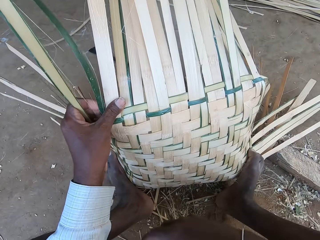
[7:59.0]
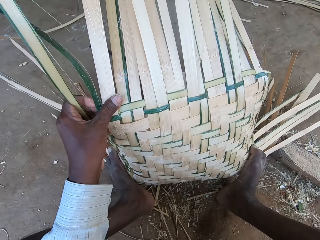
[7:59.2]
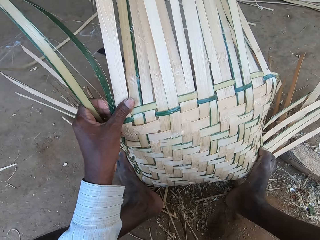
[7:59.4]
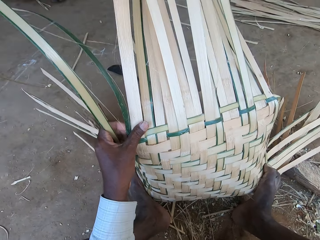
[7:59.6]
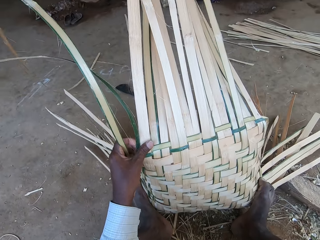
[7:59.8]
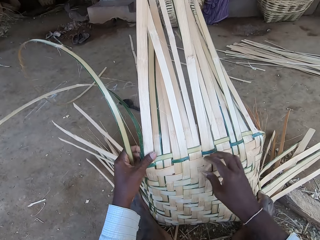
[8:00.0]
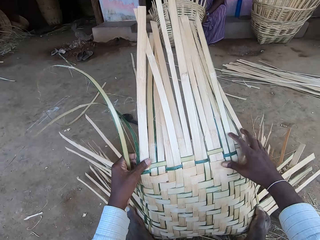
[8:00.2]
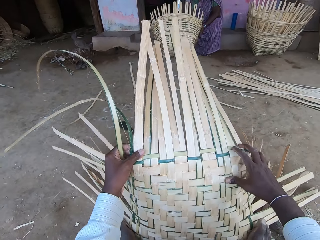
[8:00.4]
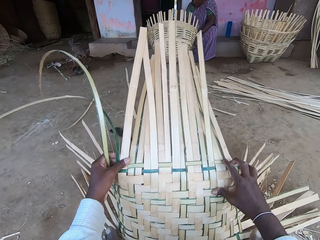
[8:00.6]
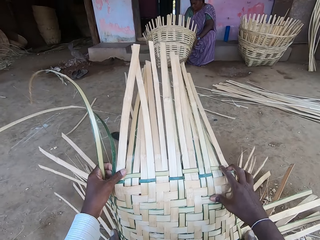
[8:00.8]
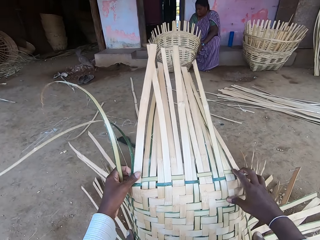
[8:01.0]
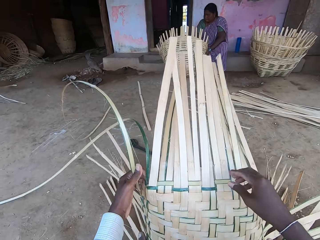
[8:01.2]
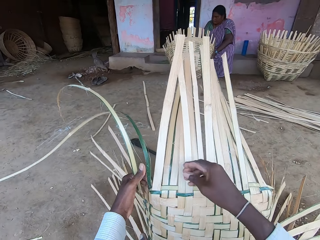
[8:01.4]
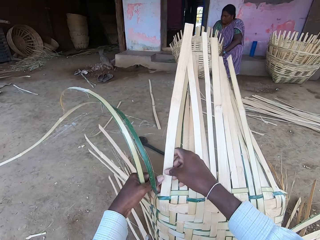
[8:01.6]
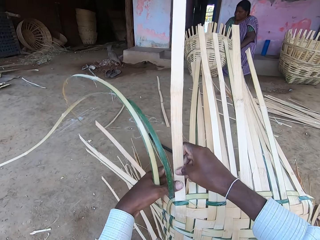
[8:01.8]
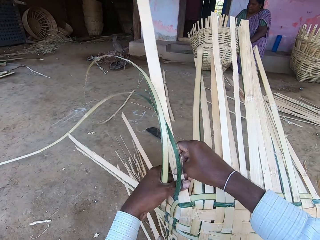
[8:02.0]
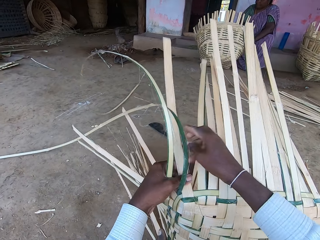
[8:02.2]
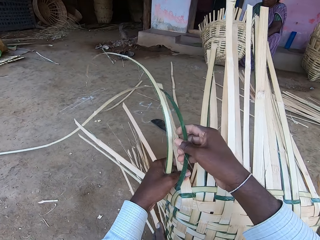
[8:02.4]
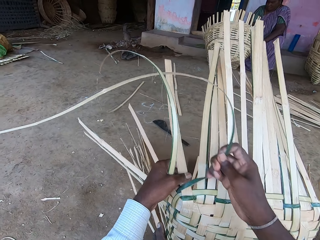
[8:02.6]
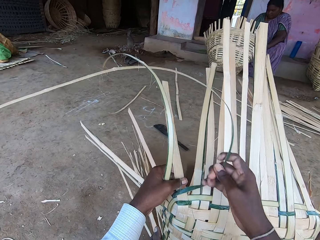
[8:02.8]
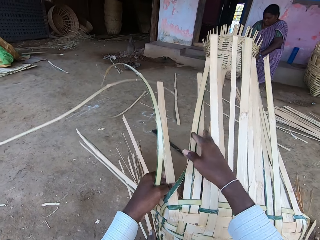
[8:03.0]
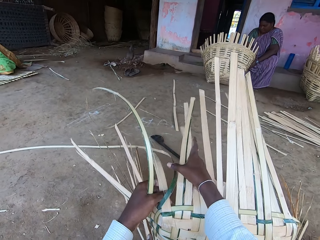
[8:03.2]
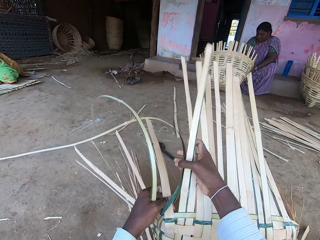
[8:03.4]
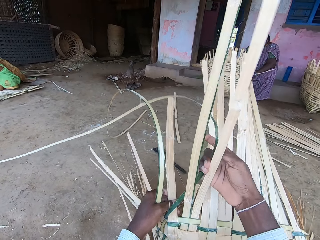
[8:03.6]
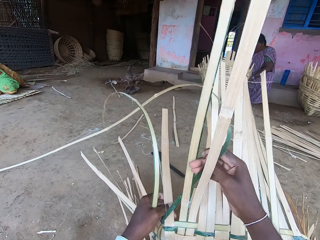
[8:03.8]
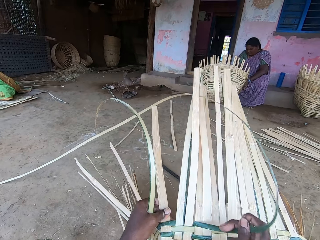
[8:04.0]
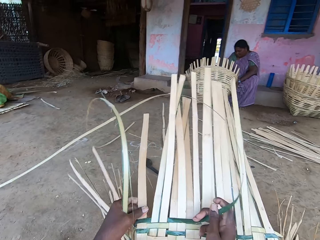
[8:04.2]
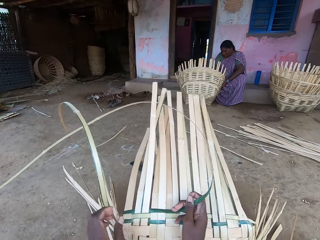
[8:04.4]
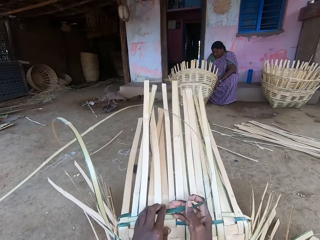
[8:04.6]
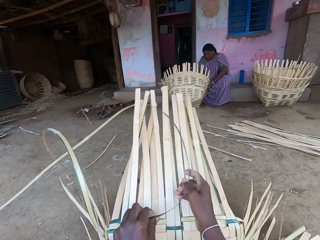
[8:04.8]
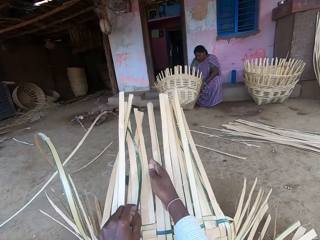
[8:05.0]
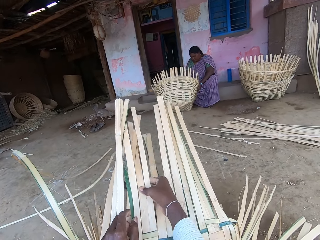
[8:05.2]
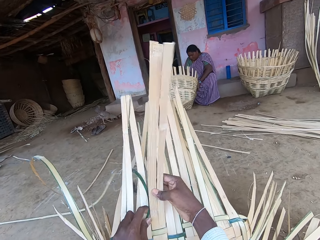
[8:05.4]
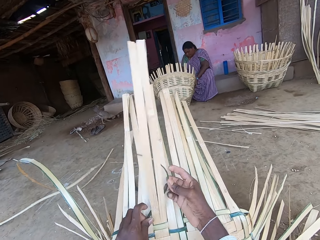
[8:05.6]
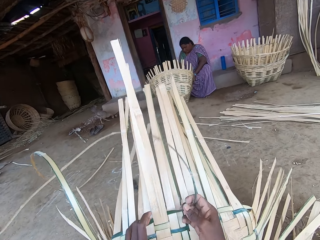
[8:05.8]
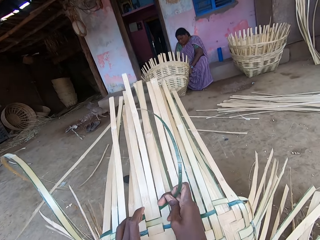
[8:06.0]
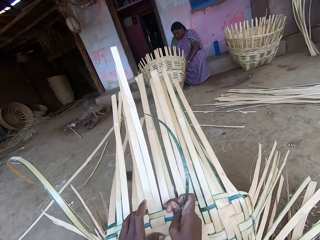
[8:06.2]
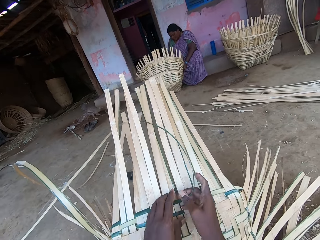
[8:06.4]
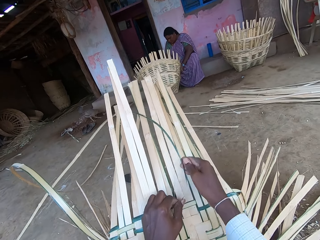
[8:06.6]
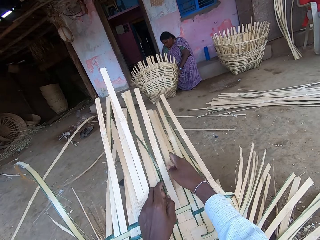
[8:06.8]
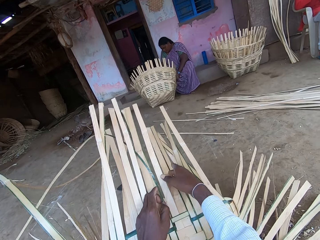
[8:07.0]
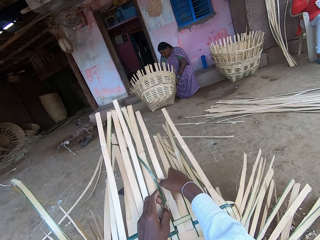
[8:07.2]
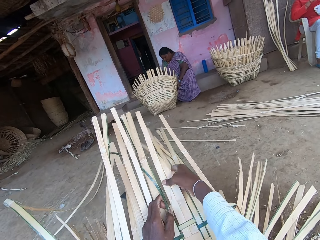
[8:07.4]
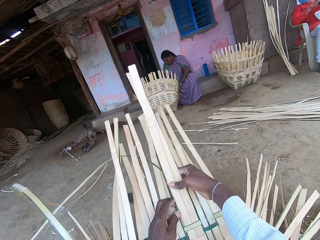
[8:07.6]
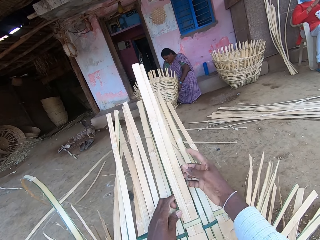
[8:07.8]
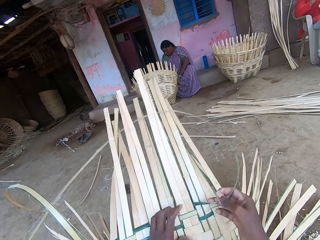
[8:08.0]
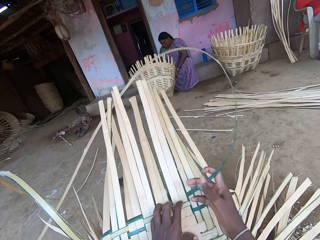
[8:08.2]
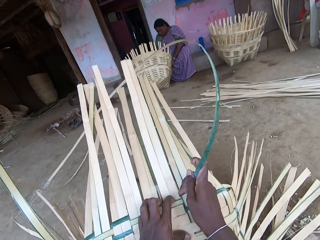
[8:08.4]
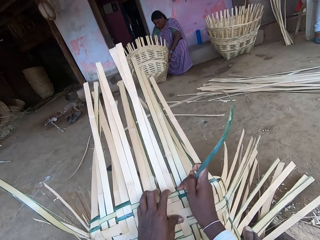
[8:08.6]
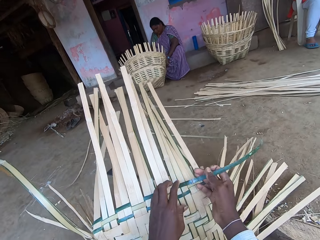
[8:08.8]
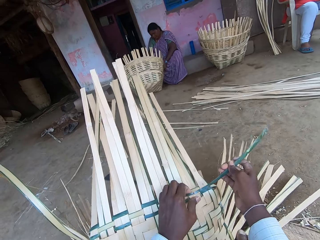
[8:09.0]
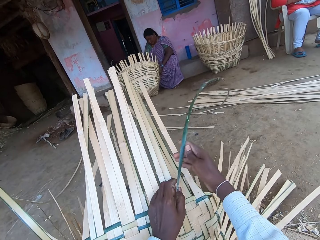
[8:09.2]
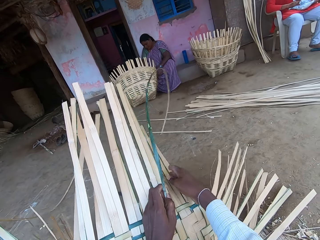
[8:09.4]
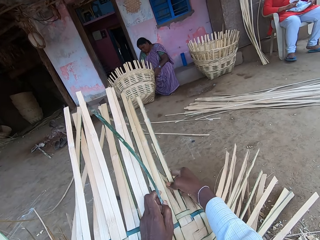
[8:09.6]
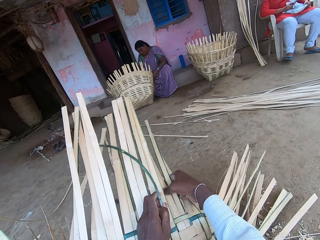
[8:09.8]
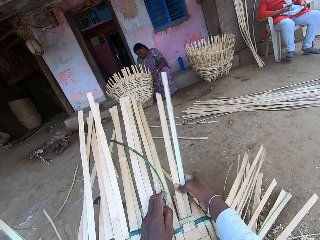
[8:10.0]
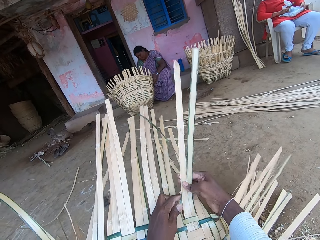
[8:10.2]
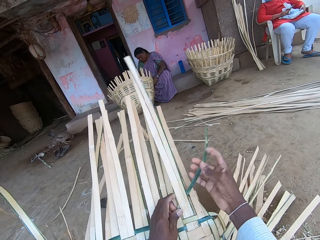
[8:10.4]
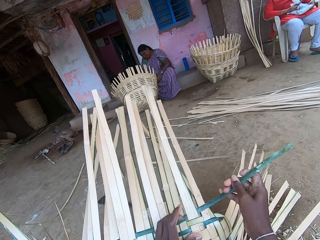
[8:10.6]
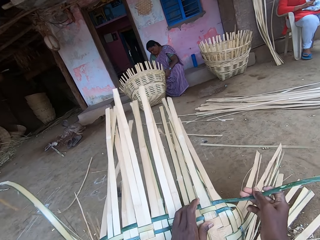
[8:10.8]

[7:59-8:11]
The camera wearer adjusts the basket on the ground with both hands. They weave the basket with reeds with both hands. They talk.

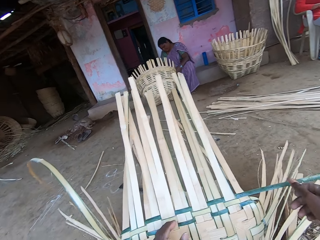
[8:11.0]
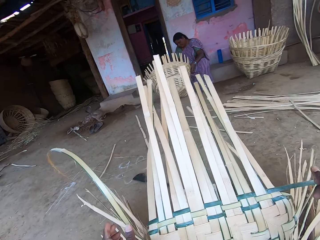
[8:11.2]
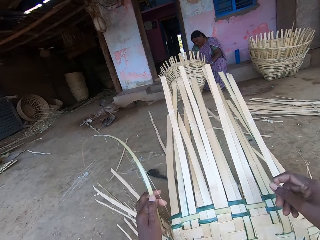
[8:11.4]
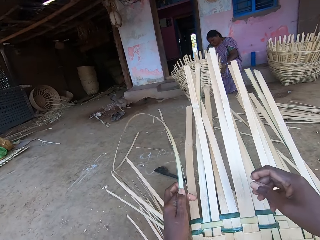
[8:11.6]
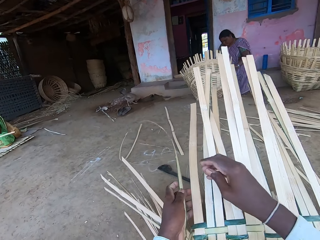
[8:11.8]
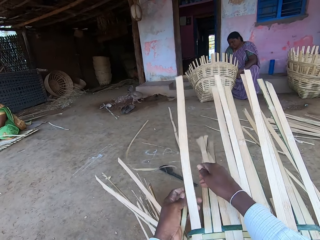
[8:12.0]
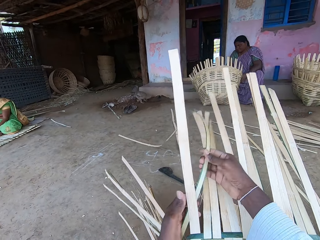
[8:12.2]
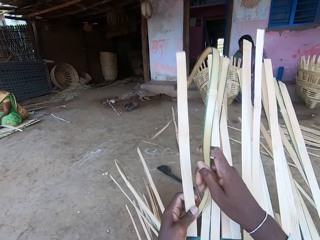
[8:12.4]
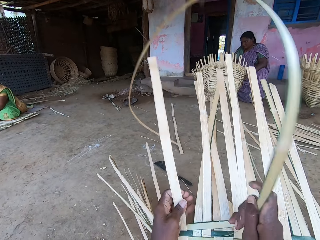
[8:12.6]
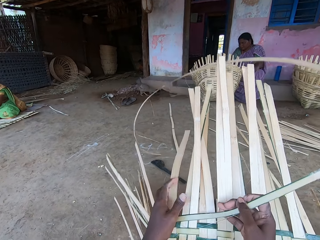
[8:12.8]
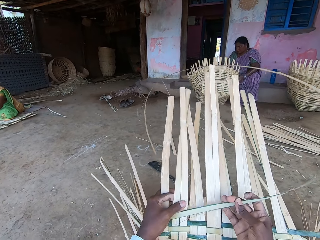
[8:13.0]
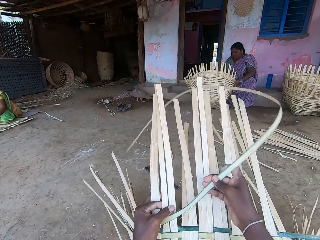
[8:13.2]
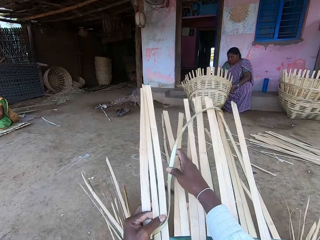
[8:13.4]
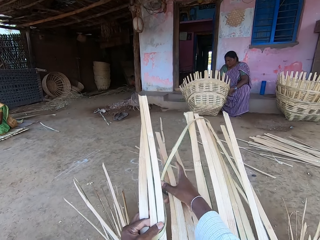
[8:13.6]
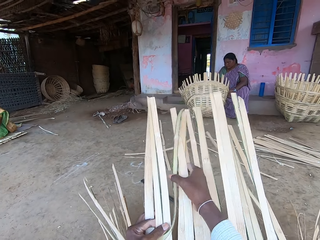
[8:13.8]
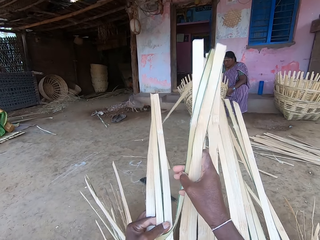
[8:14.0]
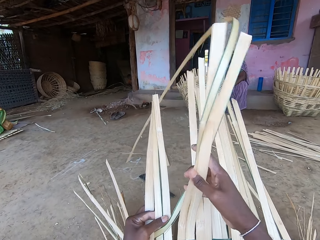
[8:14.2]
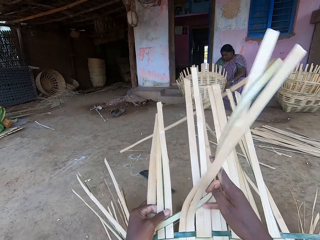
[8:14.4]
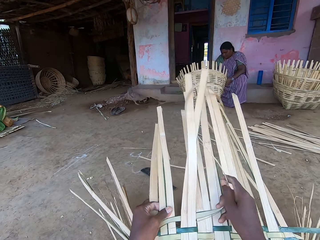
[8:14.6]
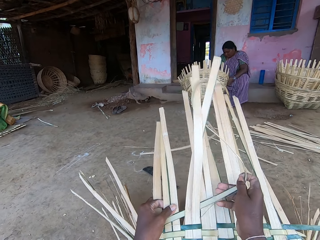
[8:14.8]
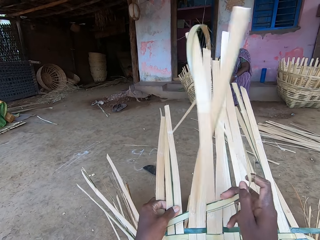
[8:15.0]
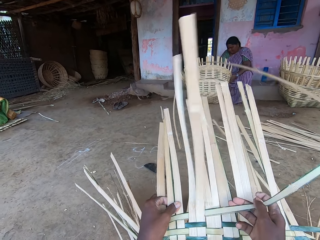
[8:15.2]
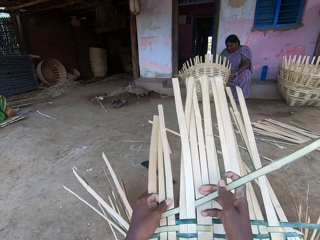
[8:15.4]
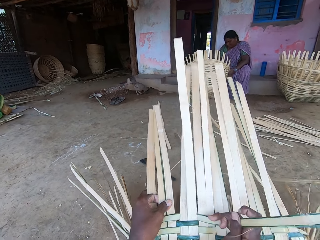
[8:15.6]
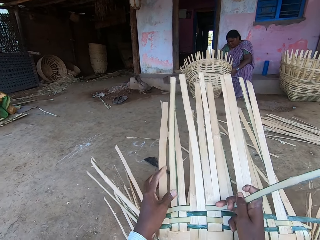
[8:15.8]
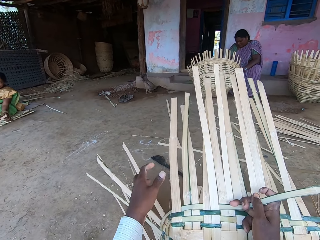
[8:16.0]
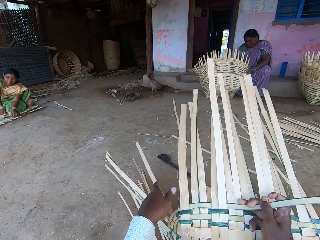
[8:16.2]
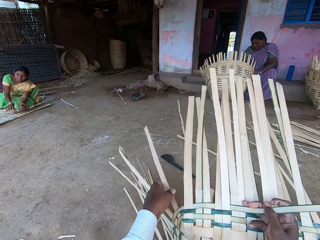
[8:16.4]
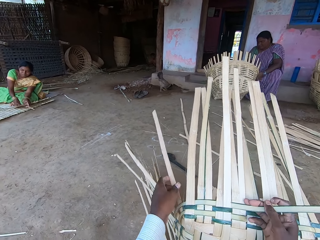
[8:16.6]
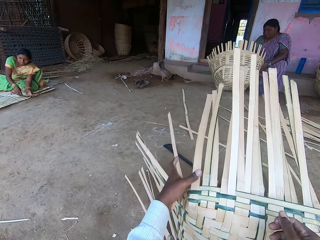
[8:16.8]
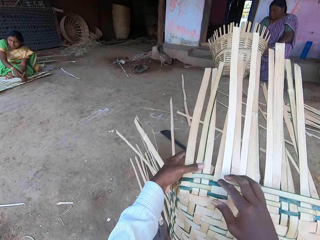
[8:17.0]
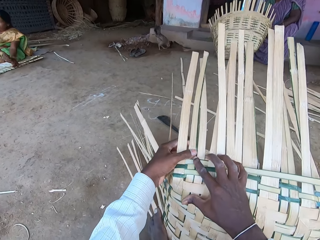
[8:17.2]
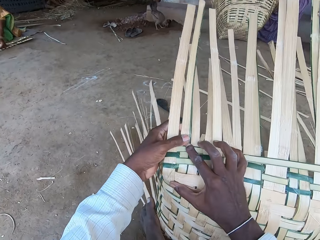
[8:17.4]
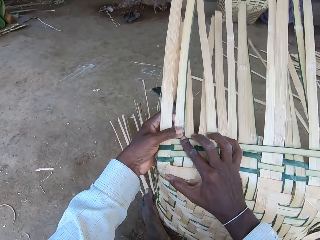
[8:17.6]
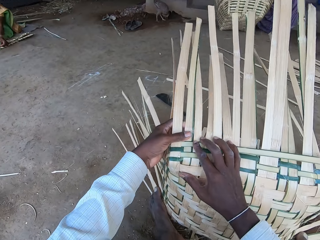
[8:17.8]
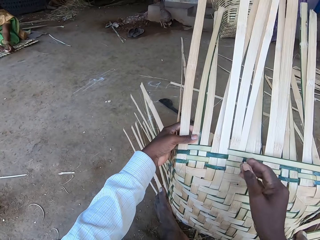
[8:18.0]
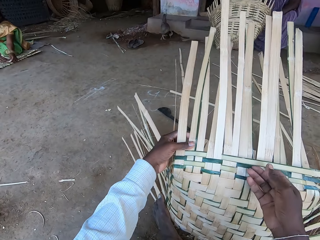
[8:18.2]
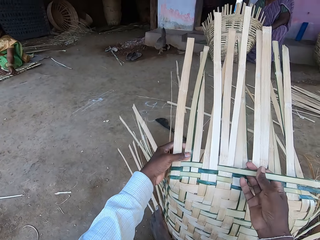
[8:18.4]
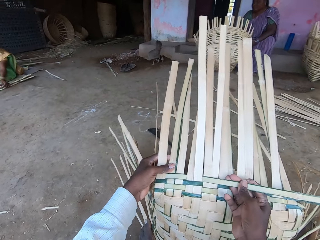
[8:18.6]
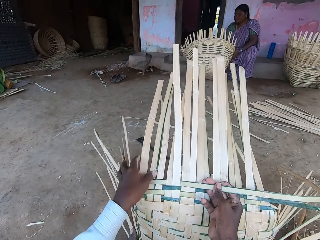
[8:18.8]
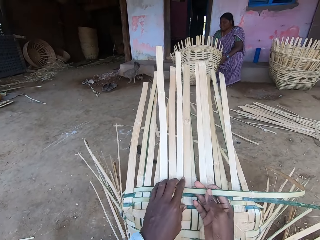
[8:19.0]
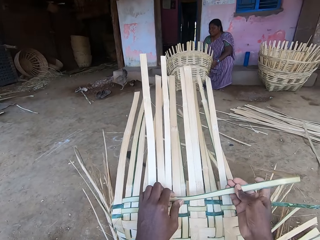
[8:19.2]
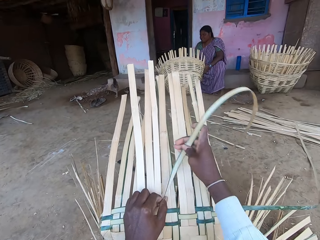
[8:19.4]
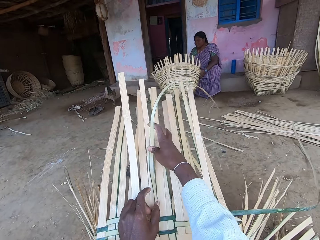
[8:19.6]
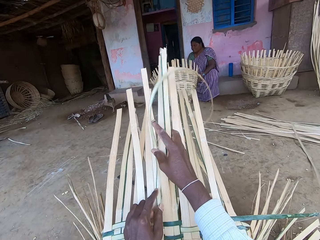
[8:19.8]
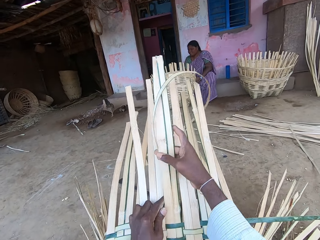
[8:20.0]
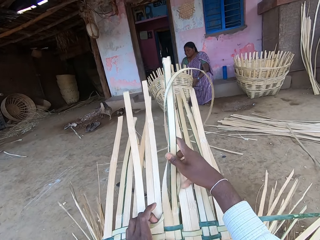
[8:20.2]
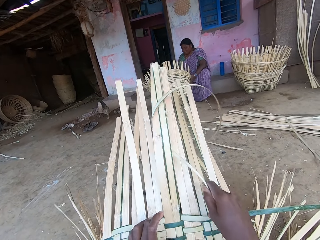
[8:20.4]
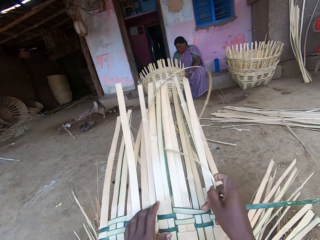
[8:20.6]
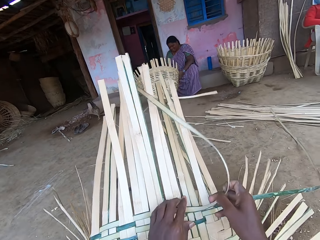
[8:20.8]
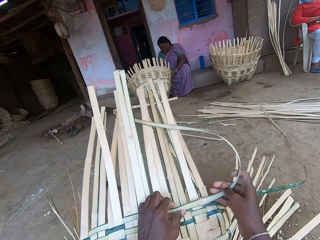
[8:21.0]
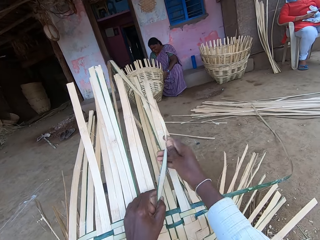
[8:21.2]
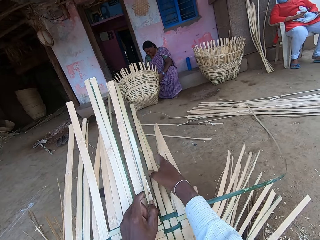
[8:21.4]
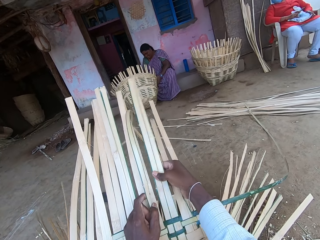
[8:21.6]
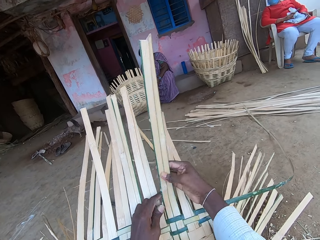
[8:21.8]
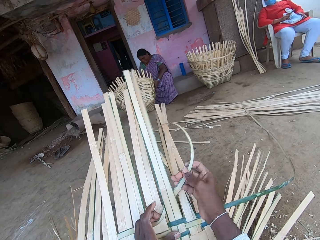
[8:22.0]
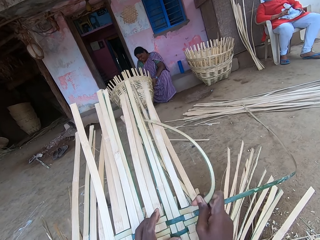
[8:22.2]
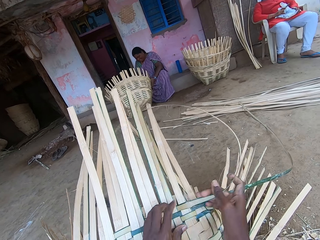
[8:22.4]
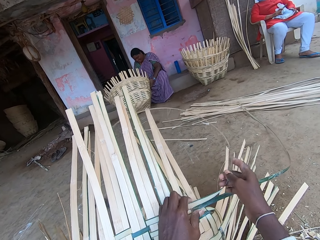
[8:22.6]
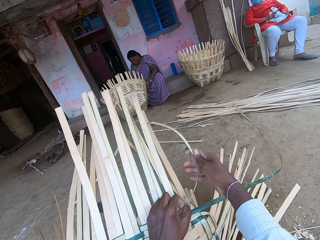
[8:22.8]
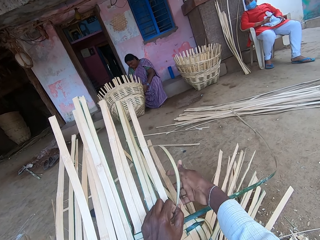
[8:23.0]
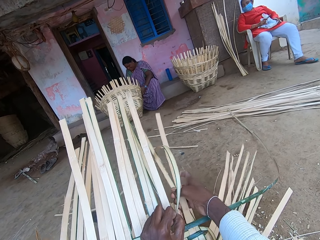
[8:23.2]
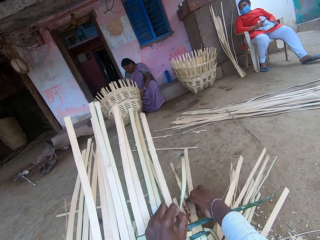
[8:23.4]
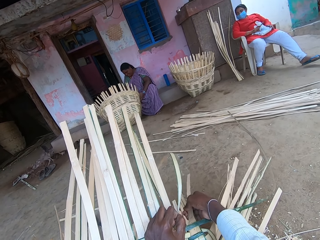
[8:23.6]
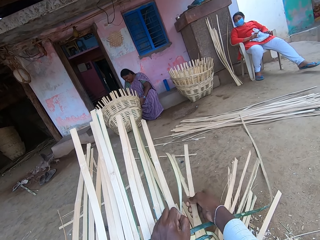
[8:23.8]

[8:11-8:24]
The camera wearer talks.
